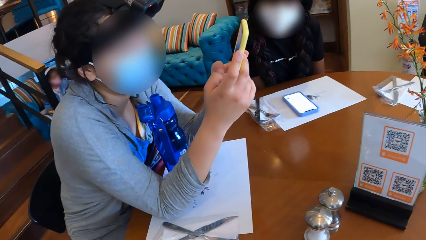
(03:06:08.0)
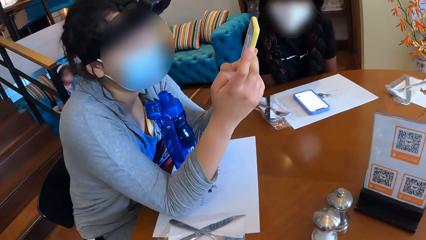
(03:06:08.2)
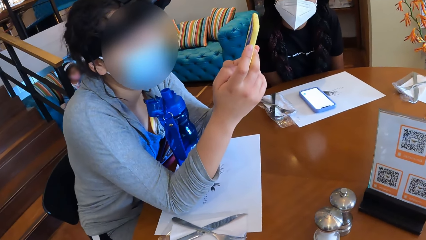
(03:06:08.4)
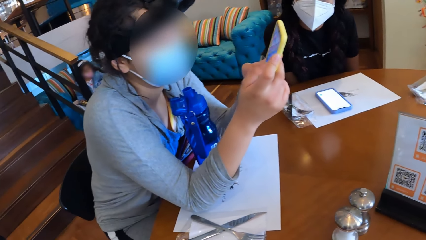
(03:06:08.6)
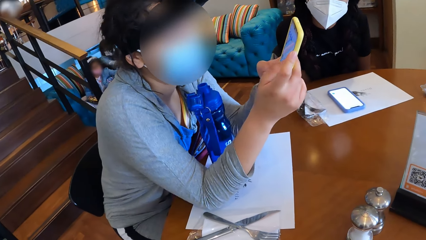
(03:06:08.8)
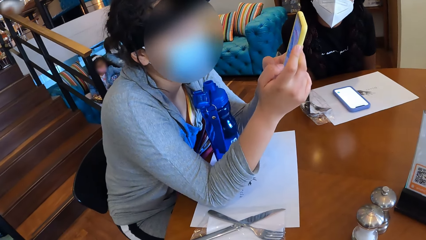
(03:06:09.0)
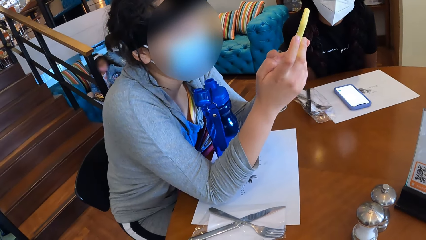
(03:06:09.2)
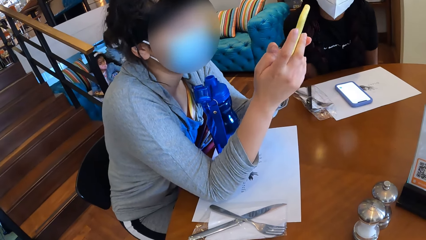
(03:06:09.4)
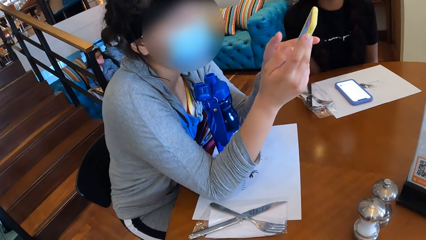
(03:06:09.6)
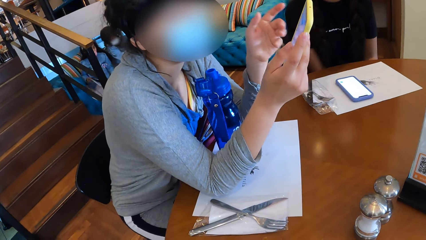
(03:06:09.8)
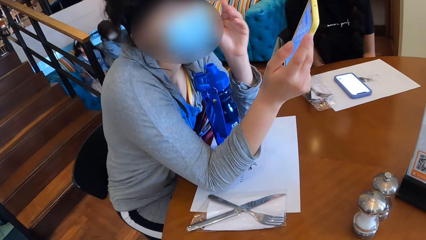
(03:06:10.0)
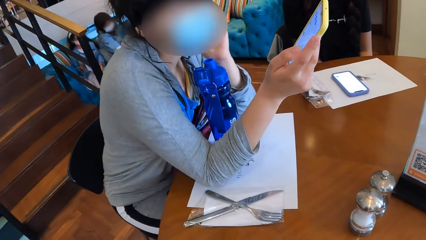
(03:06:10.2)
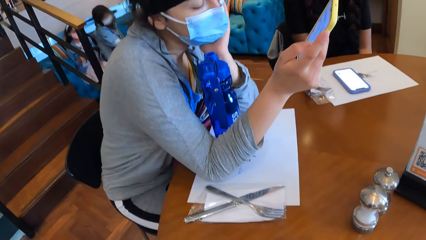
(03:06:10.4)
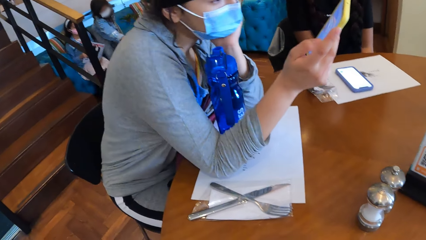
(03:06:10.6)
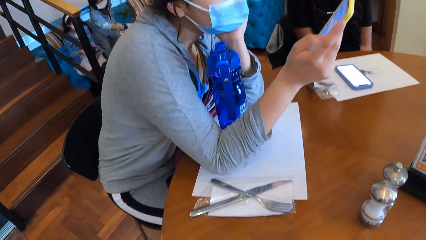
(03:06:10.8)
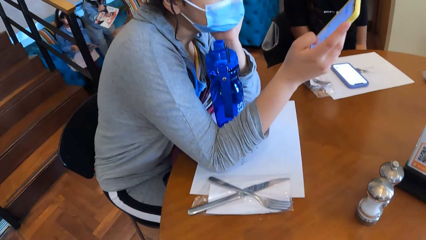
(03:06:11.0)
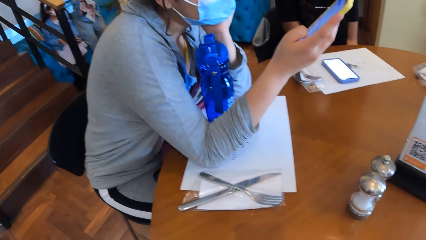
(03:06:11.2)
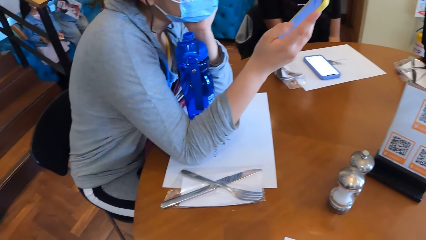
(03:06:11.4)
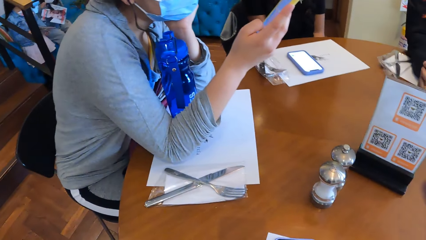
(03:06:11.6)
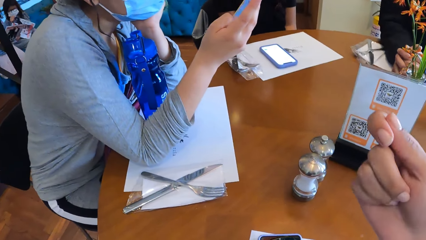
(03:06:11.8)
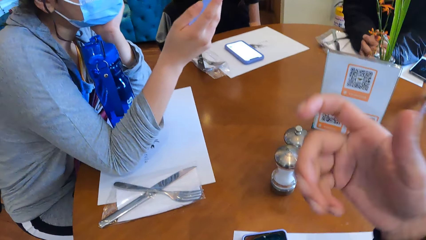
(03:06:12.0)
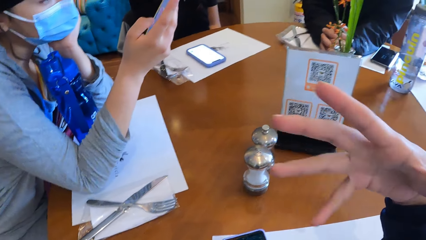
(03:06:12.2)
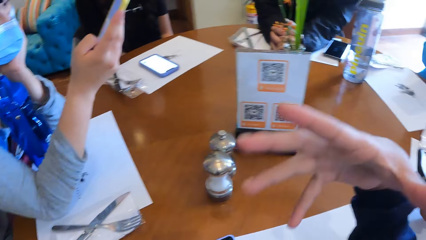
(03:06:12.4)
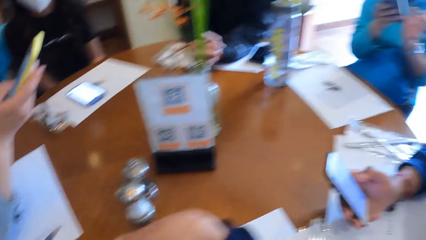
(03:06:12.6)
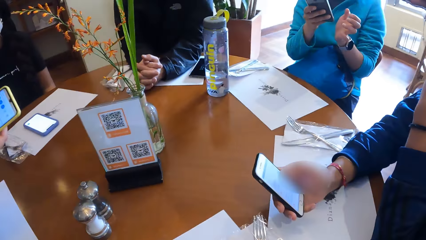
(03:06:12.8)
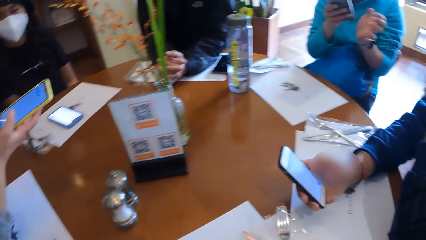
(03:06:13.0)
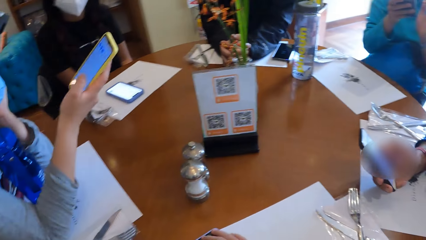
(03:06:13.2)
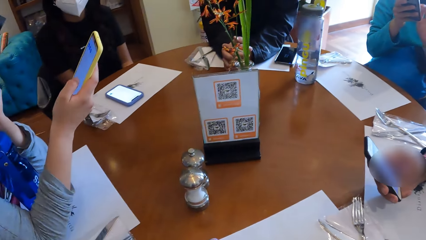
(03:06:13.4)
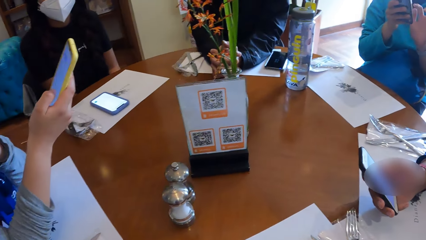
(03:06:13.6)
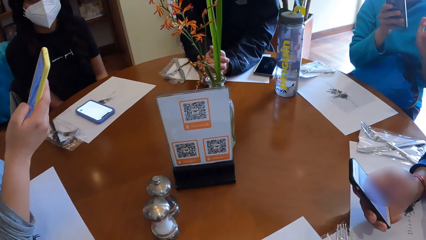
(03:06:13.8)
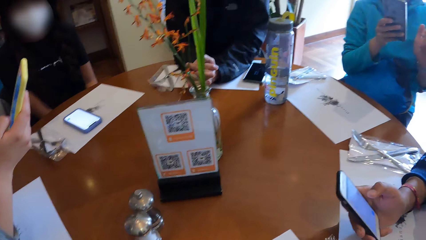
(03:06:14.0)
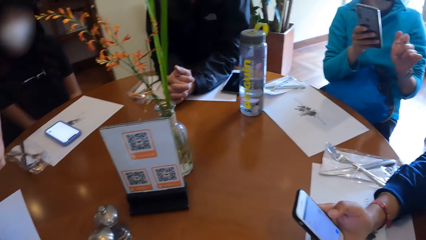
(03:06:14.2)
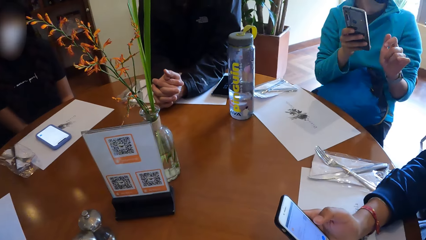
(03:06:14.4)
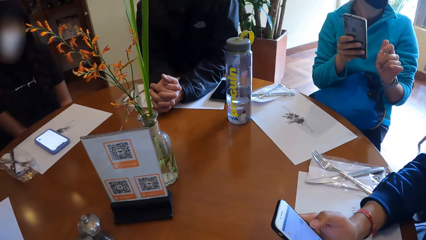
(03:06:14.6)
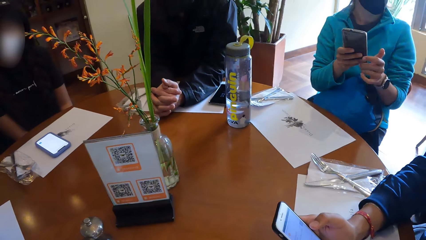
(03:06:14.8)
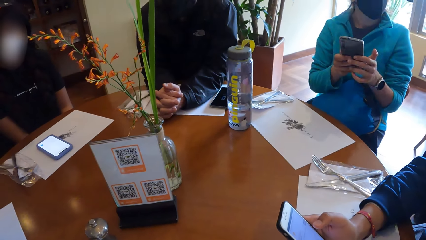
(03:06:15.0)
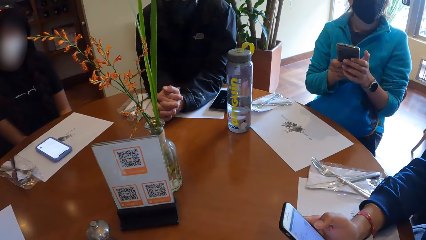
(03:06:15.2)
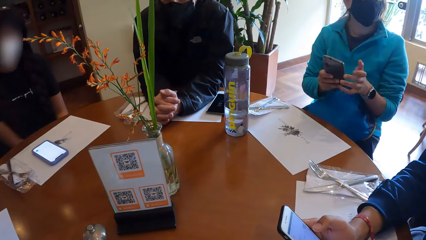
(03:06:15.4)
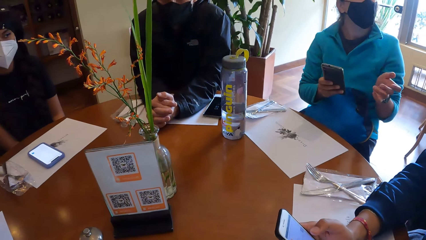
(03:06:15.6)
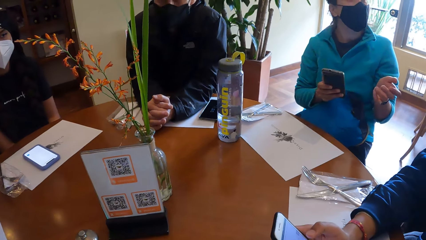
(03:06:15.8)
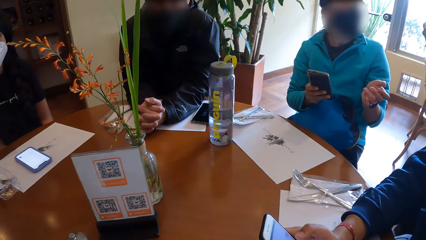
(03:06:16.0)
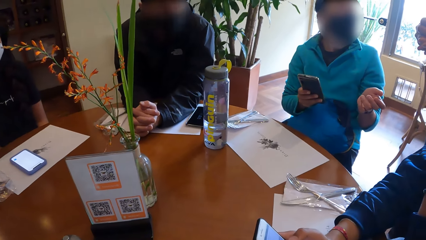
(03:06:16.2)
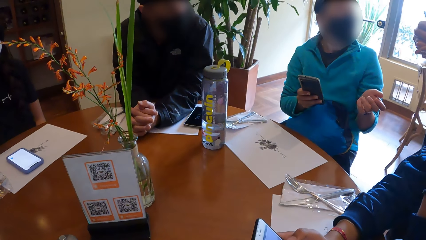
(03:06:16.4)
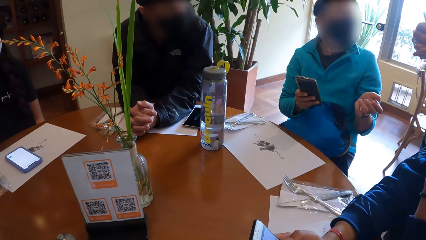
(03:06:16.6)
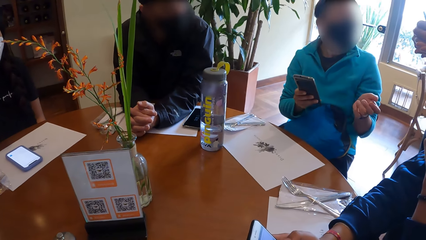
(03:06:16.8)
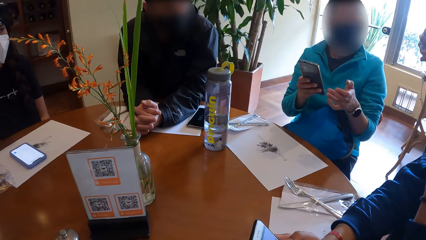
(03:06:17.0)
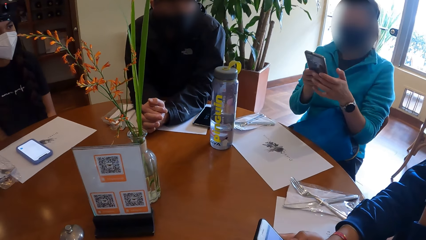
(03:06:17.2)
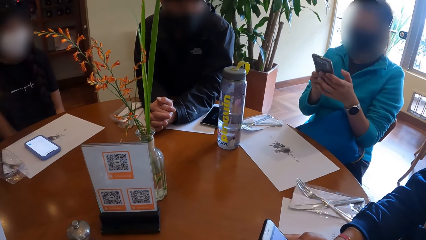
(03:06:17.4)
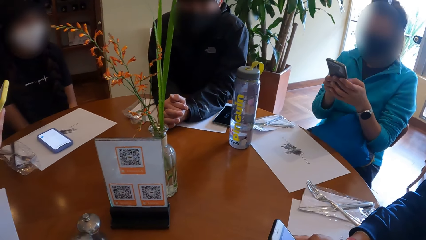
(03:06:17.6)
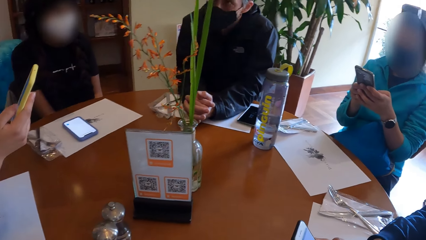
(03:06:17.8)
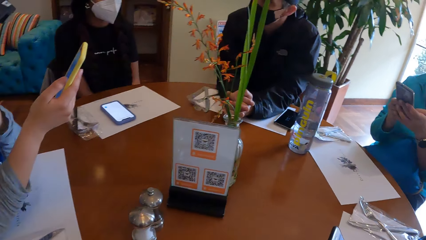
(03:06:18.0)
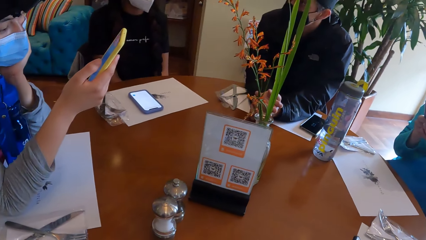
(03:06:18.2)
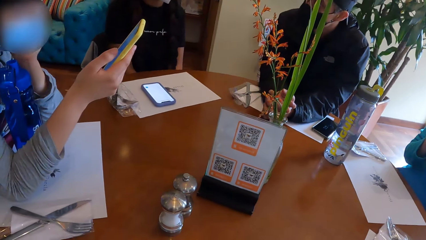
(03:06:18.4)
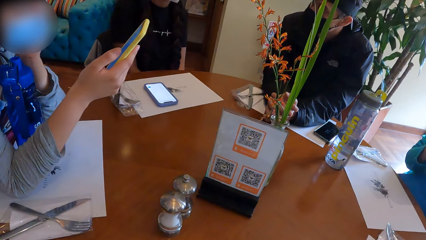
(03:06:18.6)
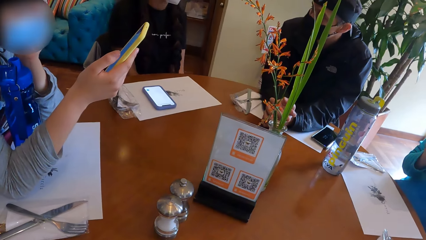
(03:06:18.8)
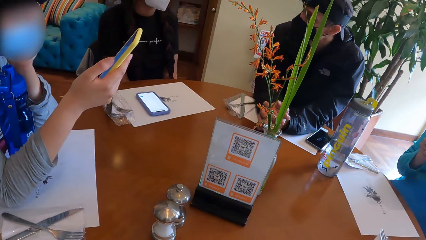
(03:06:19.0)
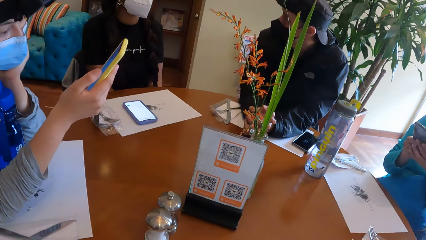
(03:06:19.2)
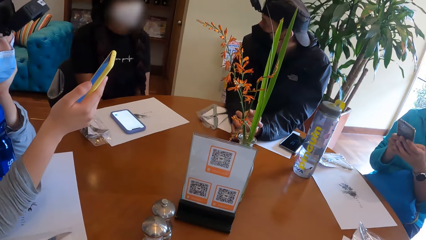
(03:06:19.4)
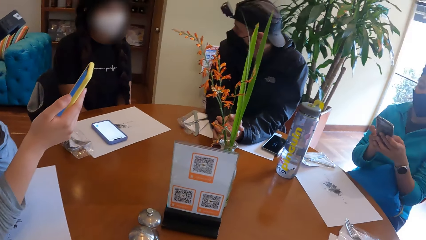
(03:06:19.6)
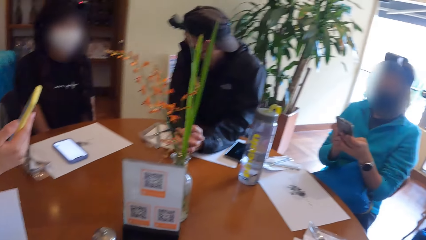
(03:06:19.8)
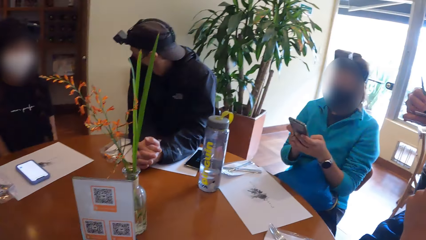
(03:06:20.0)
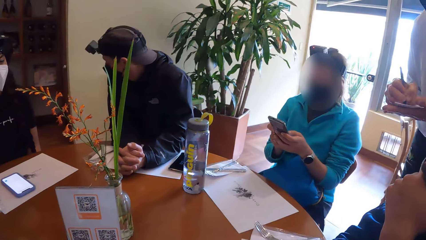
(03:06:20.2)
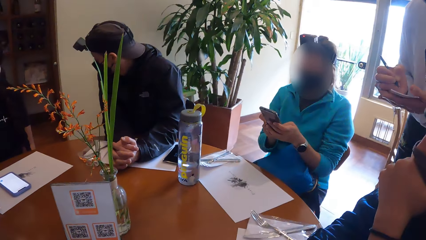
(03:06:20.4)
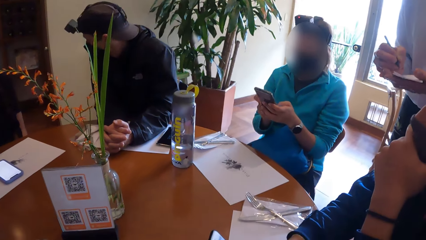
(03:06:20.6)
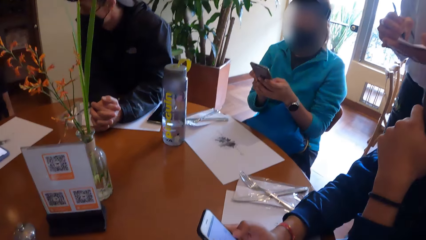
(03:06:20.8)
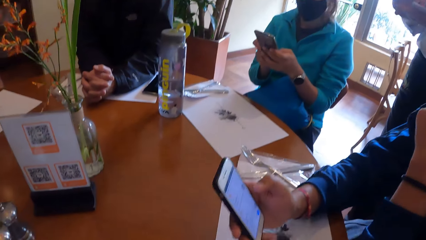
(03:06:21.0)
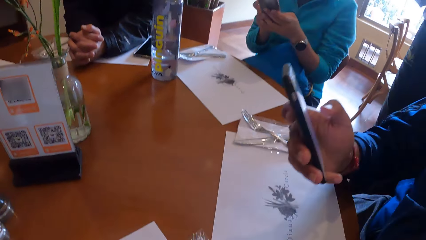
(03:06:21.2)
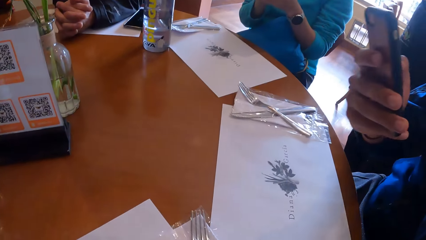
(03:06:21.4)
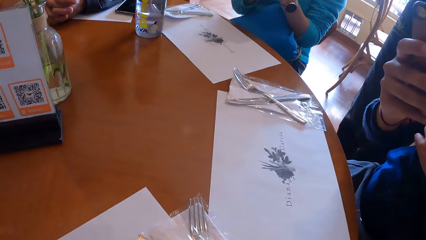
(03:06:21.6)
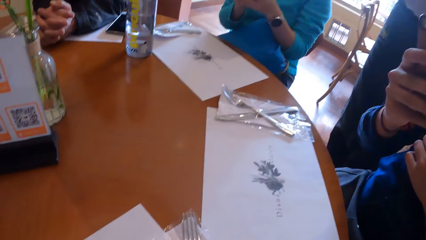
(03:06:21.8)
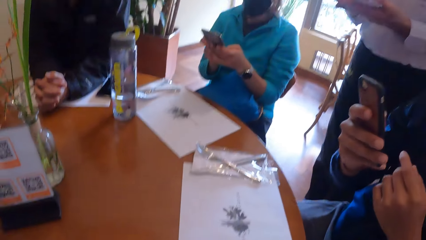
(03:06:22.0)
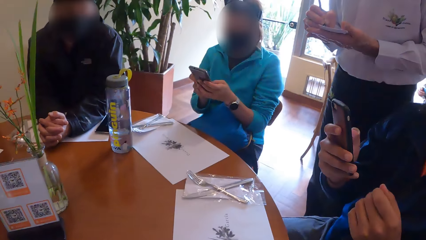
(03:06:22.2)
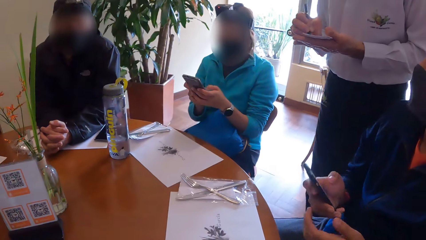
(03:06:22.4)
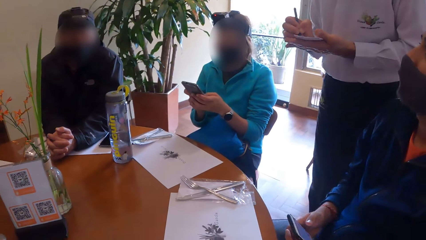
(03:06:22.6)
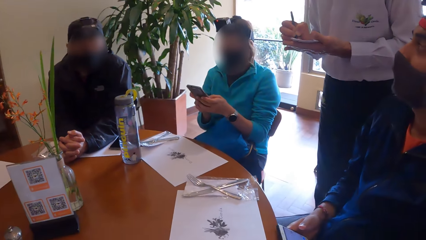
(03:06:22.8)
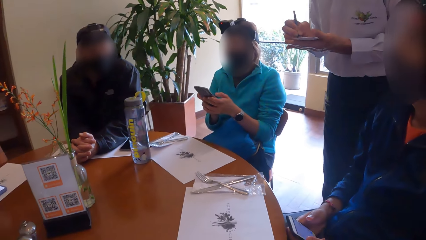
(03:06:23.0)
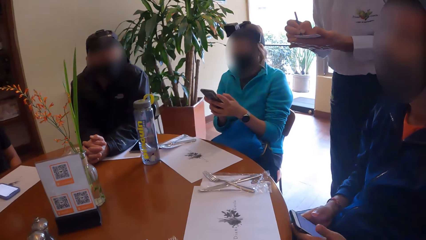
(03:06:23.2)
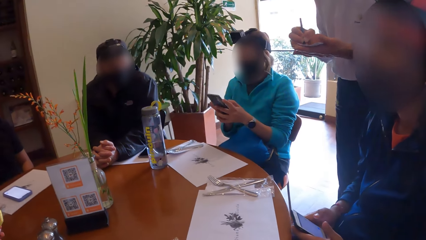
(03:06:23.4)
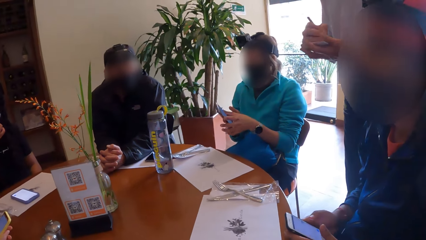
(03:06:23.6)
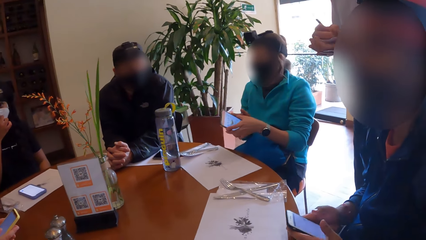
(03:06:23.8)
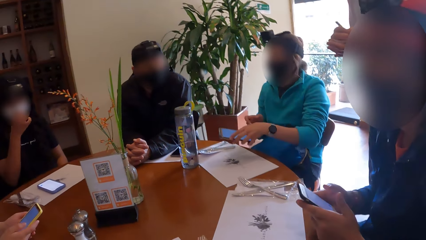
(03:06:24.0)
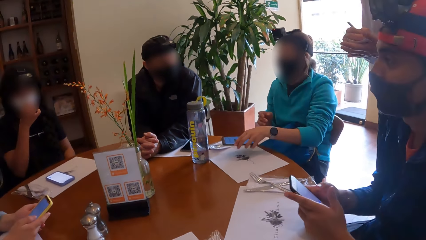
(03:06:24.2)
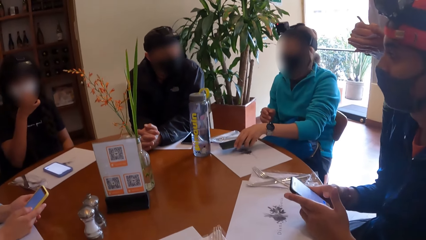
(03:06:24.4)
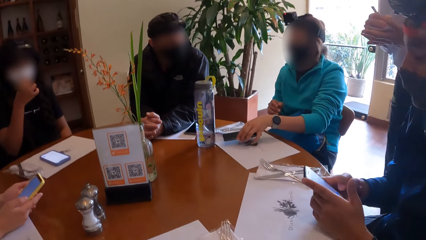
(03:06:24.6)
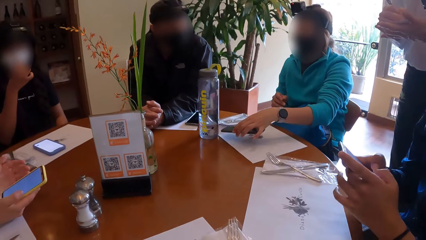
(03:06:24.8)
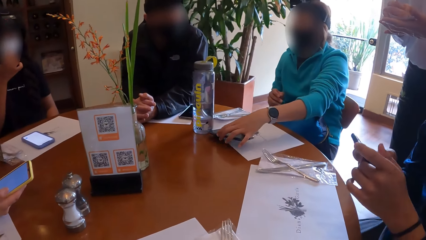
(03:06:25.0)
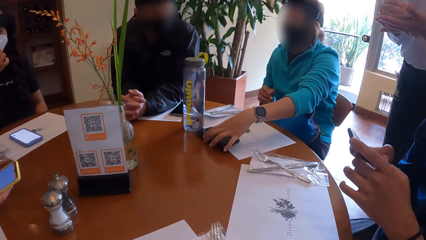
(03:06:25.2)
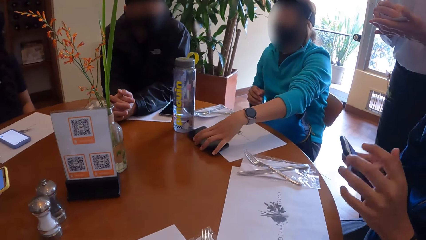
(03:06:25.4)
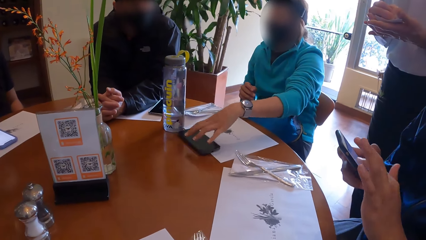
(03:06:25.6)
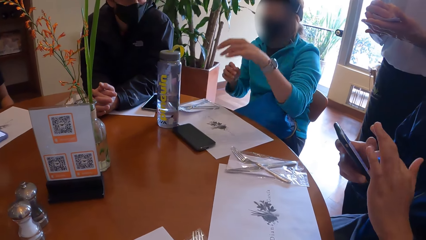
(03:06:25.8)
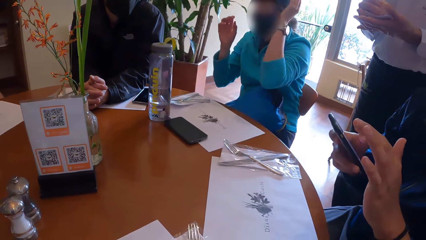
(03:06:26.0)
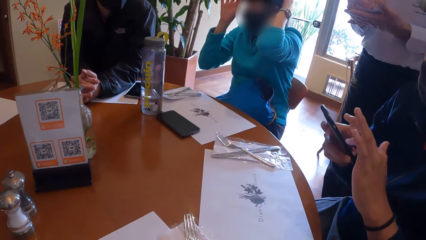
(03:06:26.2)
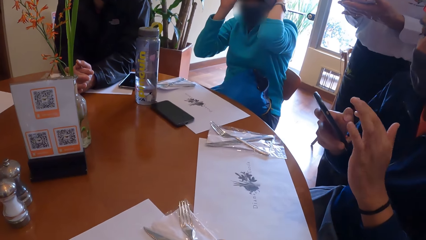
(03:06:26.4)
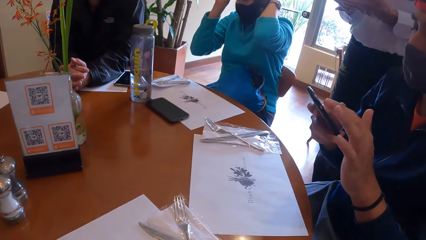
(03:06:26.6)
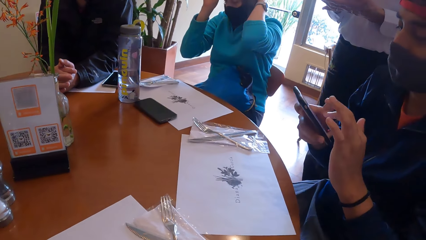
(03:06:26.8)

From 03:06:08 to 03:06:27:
A woman operates the phone with her right hand. Another woman leans back. The first woman places her left hand on her chin. The camera wearer gestures with a hand. Another woman converses with the waiter. The camera wearer looks around in the restaurant. The waiter writes on the jotter in his left hand with the pen in his right hand. The woman operates a phone with her hands. The waiter writes on the jotter in his left hand with the pen in his right hand. The man operates the phone with both hands. The woman places the phone on the table with her left hand.
